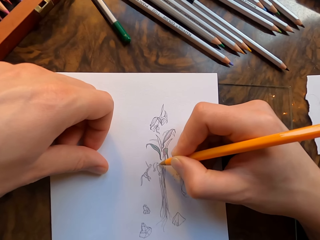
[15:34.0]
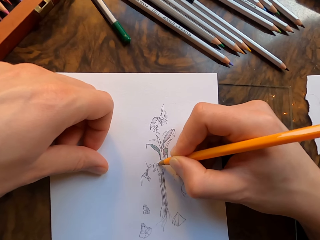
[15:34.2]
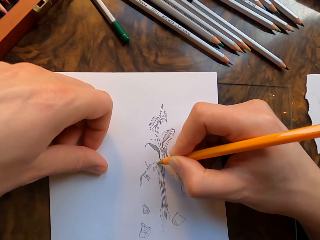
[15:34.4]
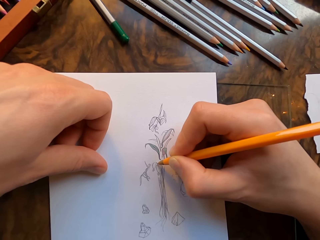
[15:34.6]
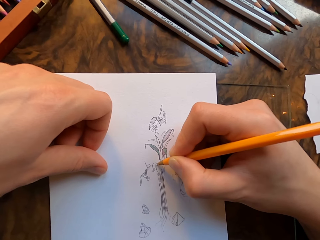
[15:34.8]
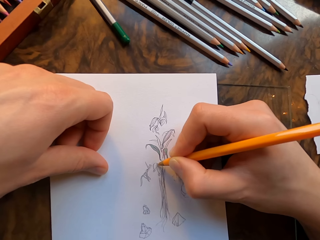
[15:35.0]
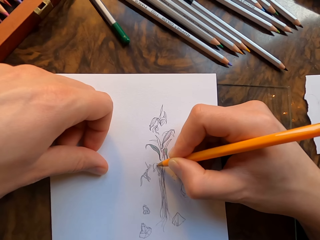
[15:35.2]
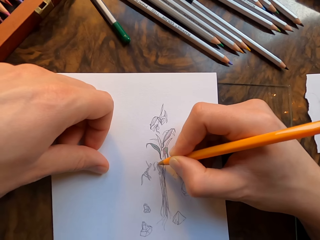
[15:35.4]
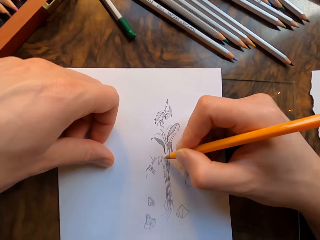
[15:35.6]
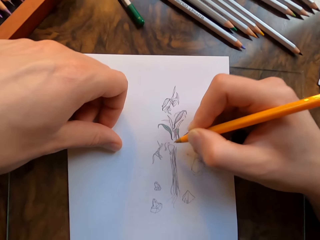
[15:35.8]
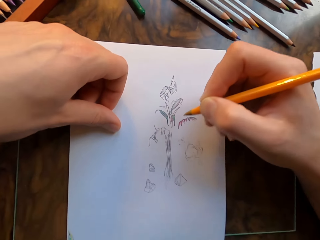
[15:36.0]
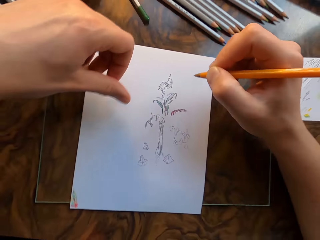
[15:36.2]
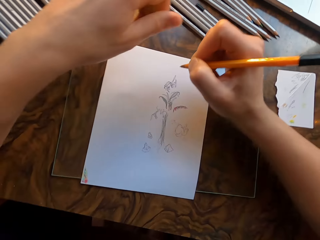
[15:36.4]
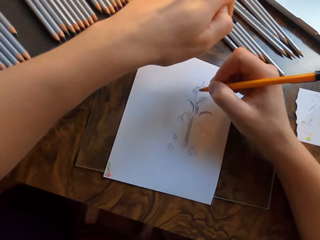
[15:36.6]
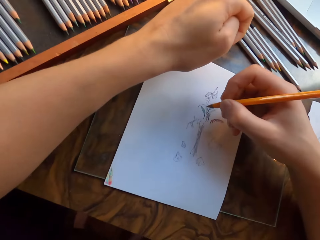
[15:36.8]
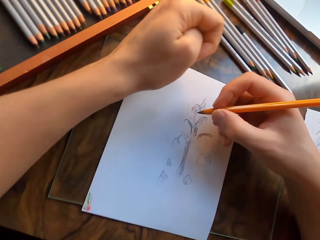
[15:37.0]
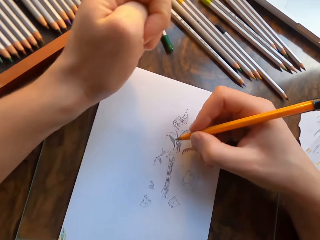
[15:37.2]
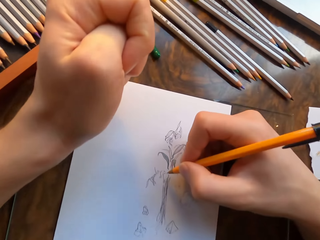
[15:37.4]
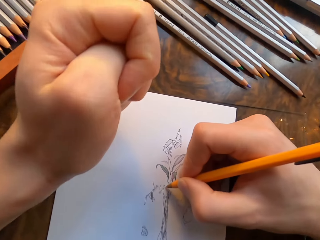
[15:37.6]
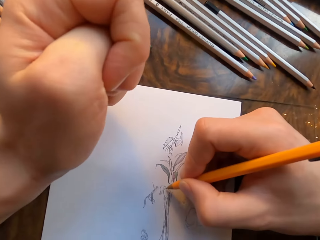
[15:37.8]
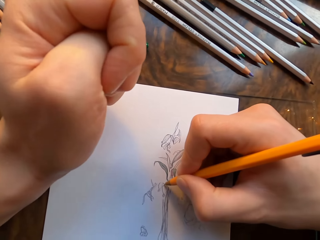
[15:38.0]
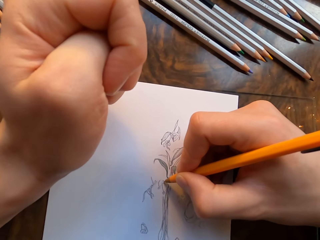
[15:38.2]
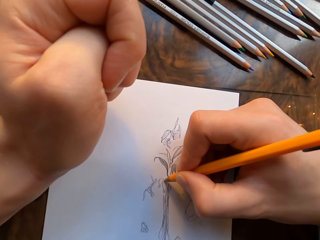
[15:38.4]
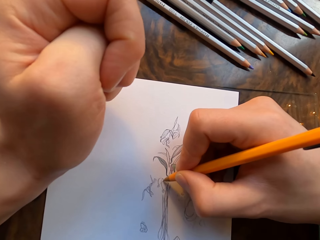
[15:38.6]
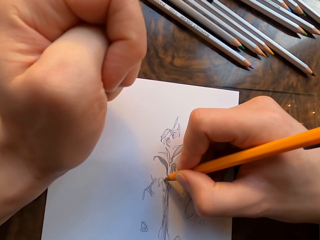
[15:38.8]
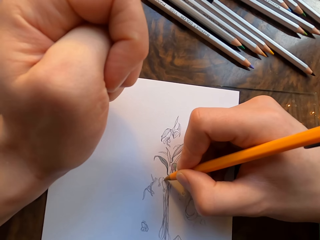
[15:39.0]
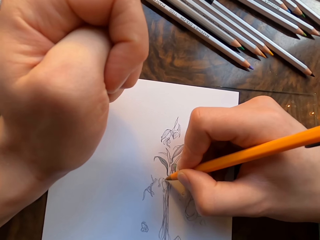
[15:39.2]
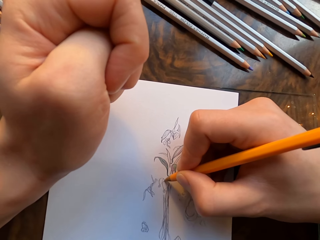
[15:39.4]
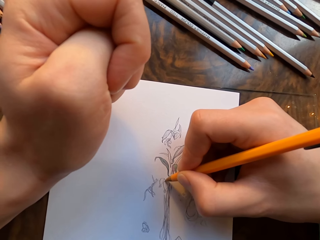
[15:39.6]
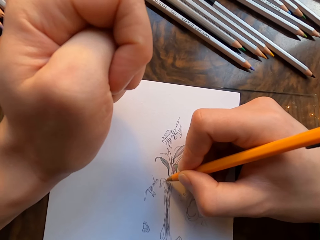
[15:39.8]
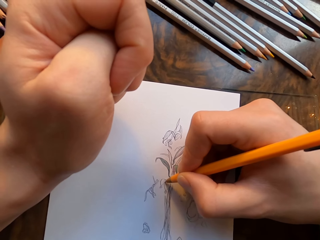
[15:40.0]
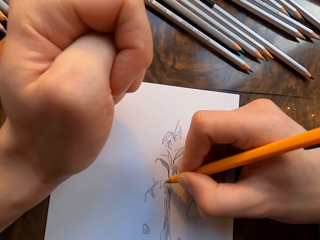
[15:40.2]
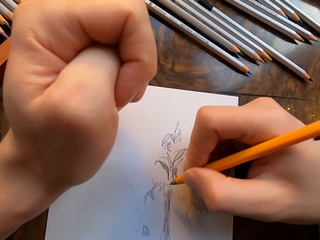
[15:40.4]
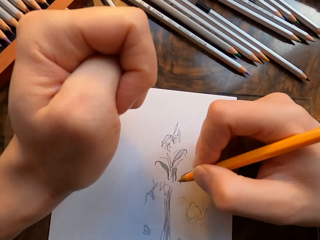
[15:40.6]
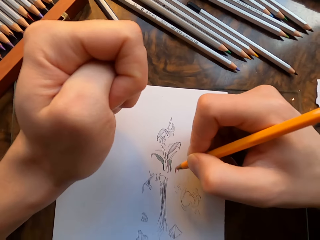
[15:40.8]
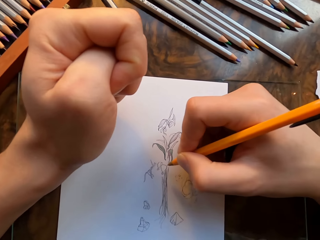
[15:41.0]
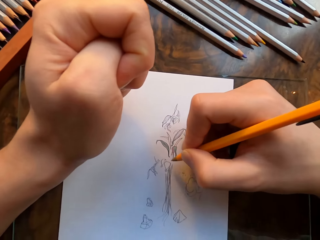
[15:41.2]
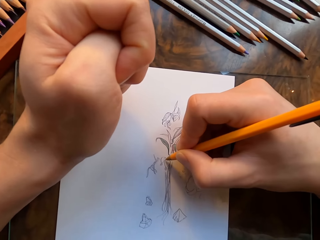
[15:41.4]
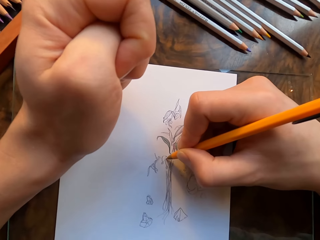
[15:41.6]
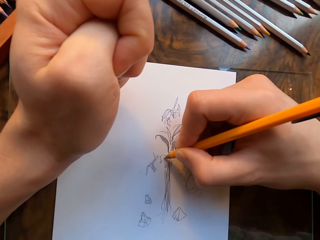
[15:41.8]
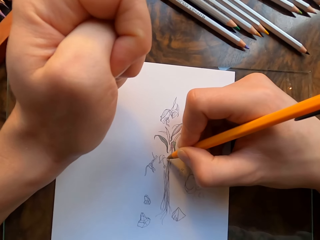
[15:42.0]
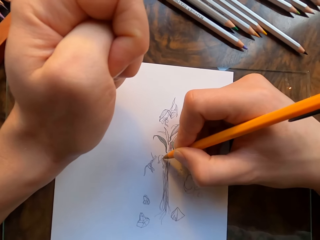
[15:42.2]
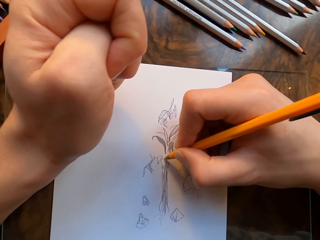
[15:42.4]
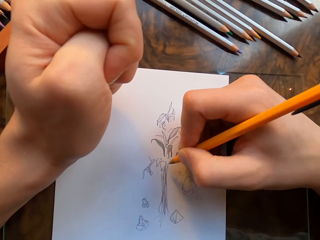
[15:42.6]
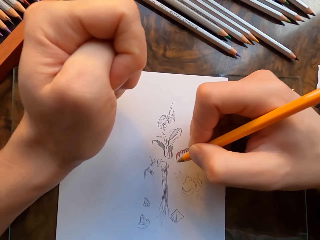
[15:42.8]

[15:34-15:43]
The camera wearer lifts the pen. He lifts his left hand and places his left hand on the table. He draws on the drawing paper with the pen in his hand.

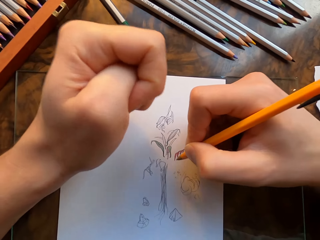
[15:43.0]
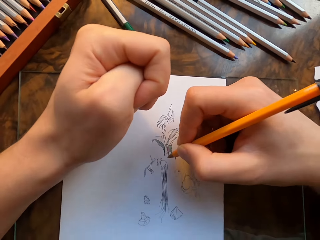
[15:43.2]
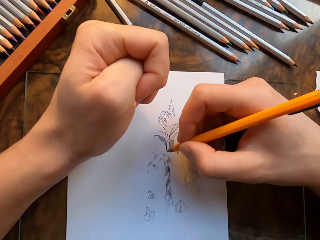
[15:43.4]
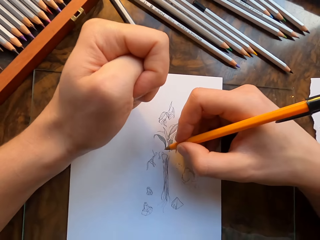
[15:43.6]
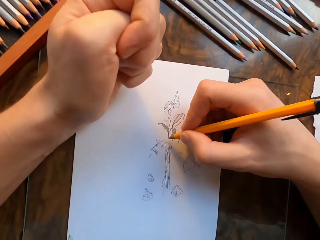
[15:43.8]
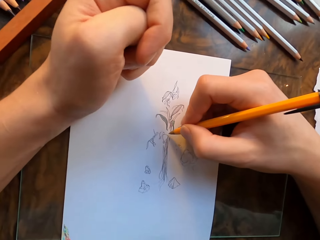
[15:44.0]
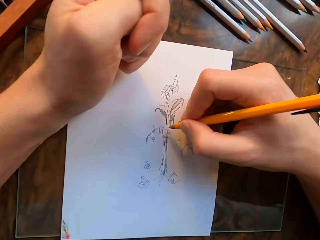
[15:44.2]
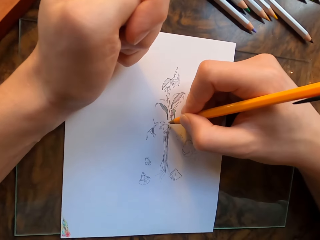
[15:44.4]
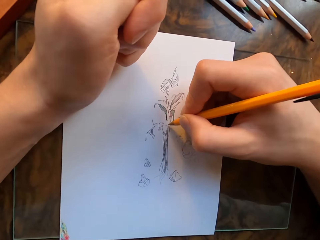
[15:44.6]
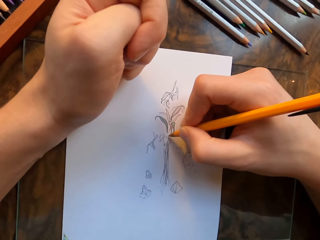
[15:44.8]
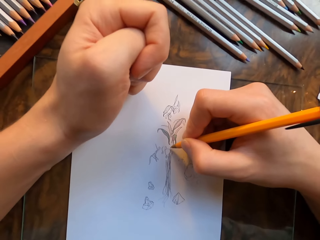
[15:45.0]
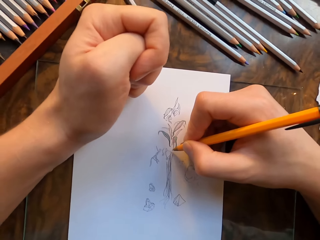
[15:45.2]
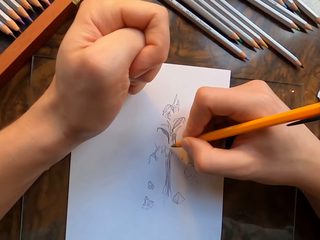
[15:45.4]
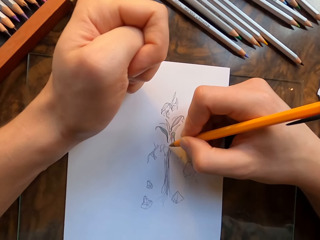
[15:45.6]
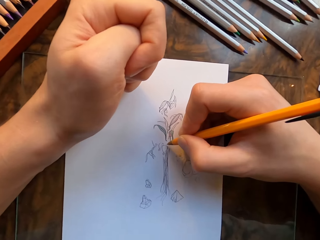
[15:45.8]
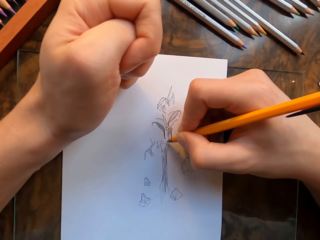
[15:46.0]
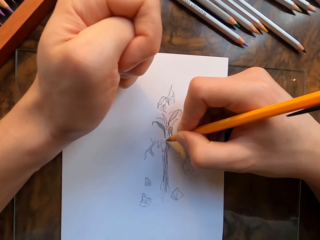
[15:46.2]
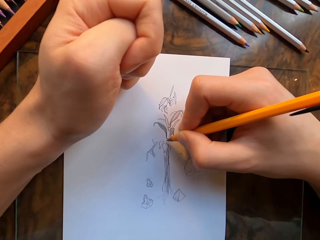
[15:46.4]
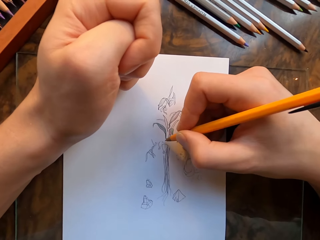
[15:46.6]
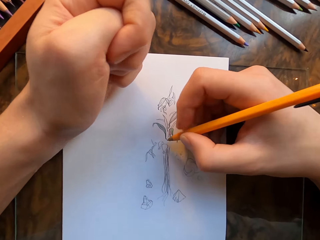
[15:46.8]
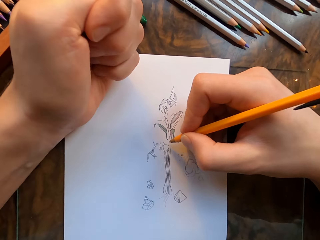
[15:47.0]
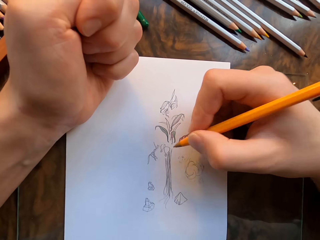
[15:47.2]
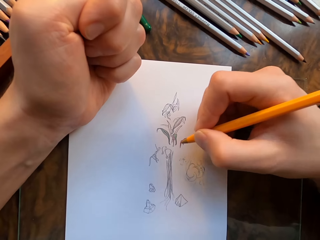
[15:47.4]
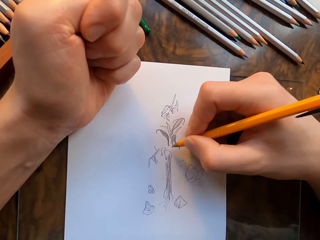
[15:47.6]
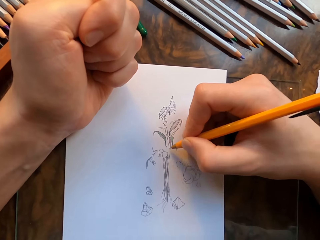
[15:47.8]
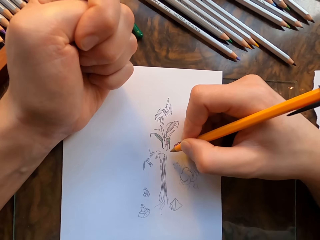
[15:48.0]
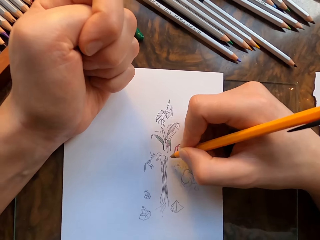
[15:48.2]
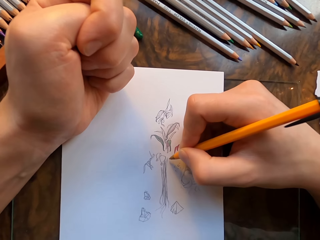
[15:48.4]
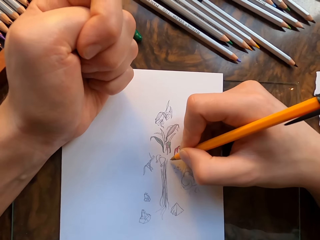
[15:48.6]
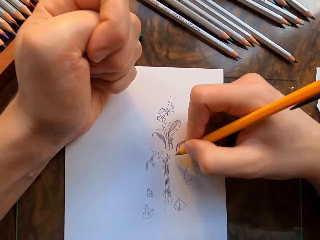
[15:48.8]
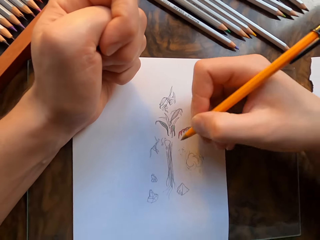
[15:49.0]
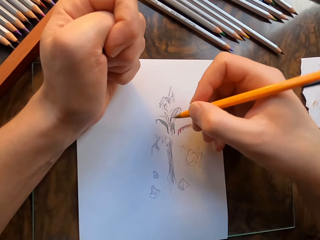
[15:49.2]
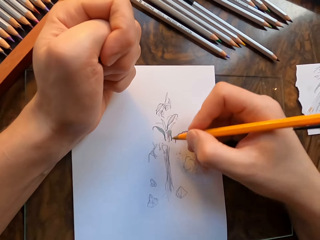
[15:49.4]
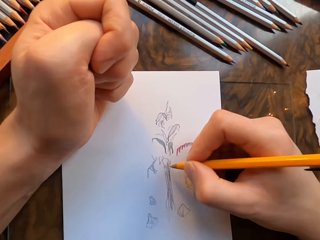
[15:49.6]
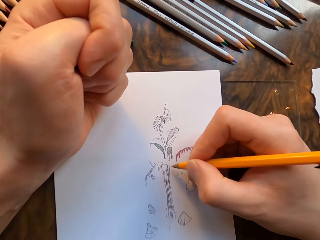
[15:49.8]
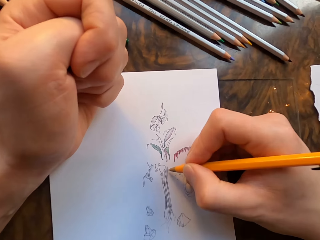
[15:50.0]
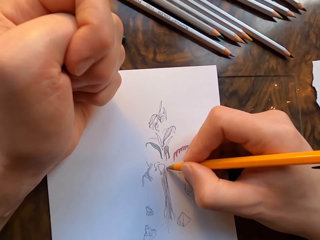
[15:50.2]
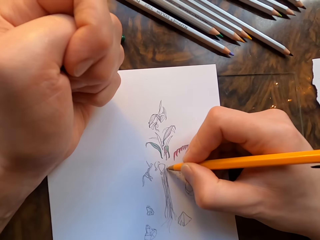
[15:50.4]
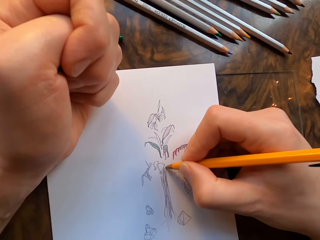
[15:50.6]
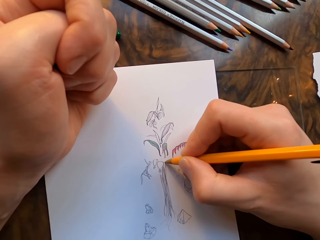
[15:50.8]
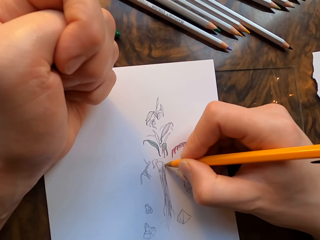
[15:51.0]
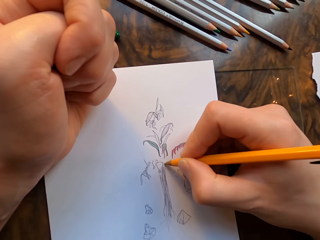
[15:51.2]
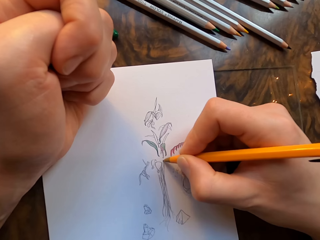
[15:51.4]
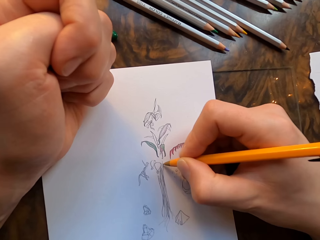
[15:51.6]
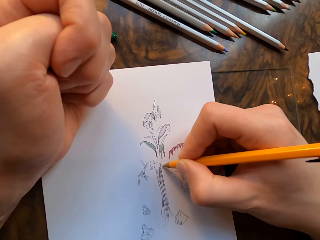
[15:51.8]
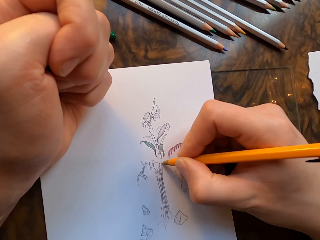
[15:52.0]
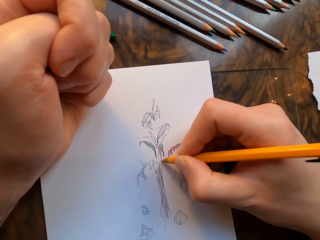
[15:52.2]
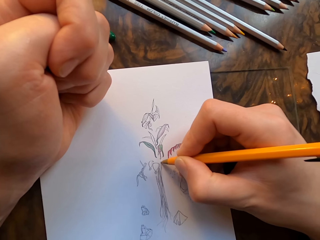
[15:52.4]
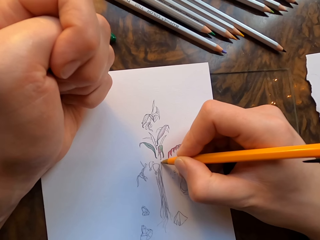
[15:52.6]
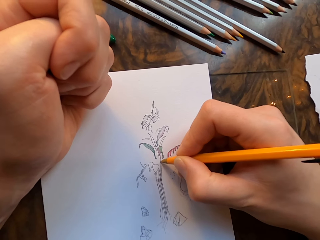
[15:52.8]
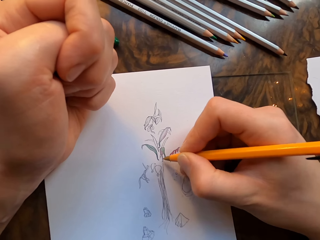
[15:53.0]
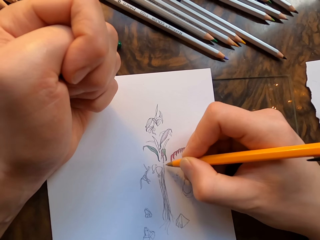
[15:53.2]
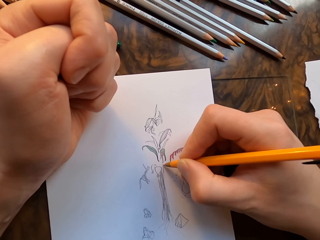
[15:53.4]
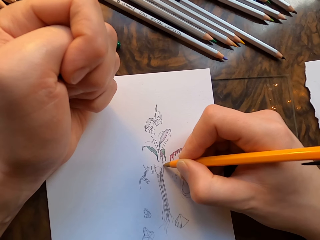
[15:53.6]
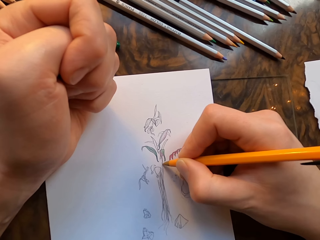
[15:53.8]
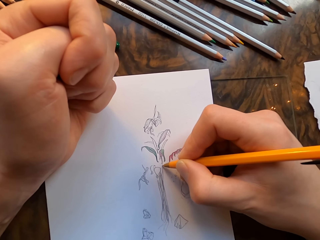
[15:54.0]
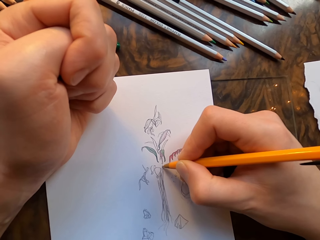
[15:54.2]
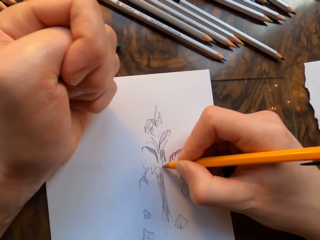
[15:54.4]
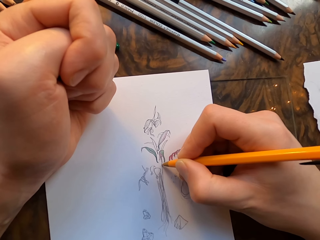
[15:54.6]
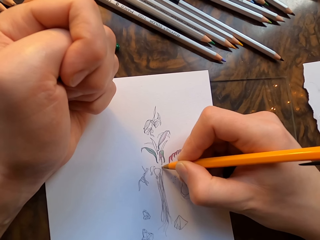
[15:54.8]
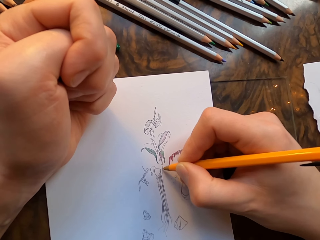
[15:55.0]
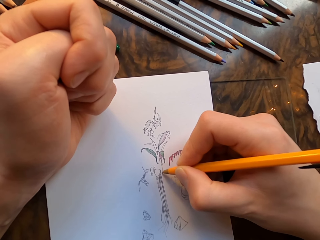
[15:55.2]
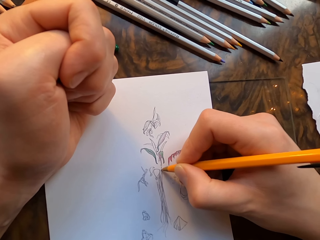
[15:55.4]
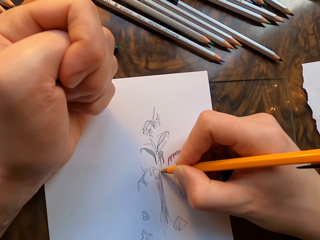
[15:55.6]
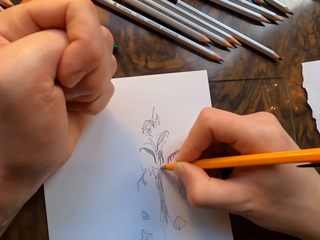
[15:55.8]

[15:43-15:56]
The camera wearer places his hand on the drawing paper. He moves his hands. He draws on the drawing paper with the pen in his hand.
